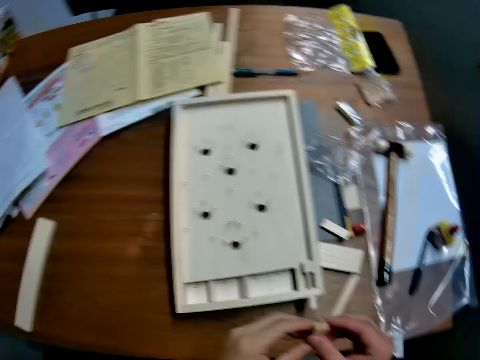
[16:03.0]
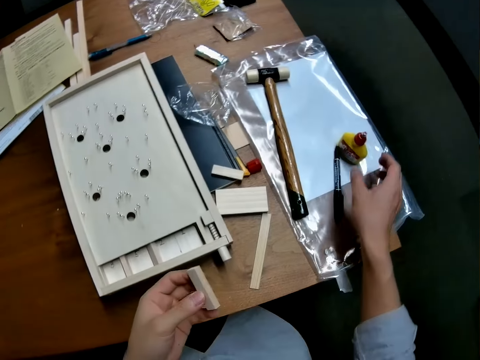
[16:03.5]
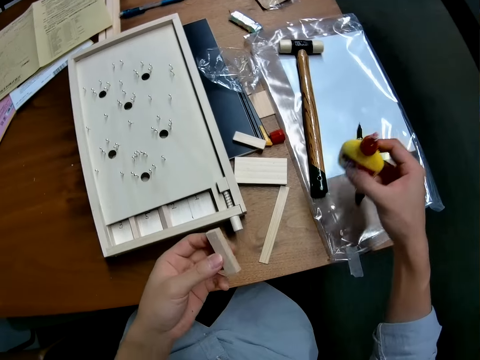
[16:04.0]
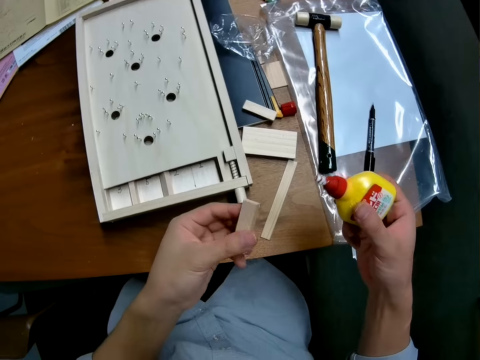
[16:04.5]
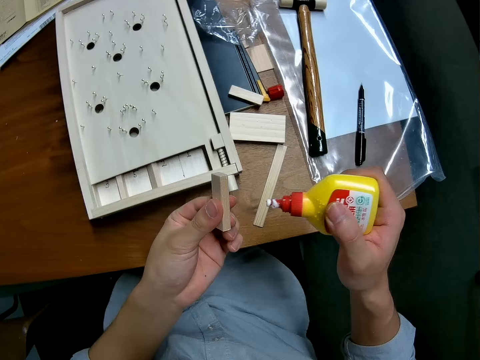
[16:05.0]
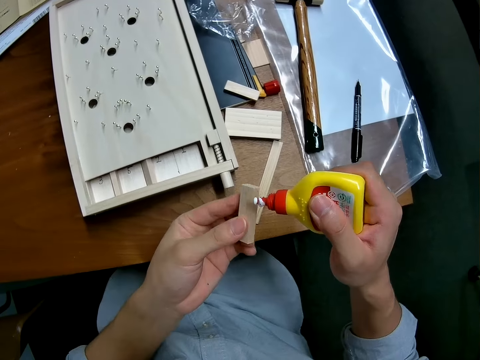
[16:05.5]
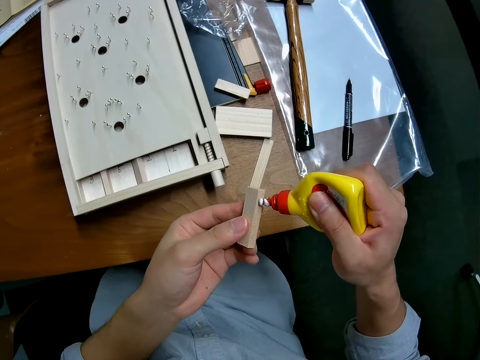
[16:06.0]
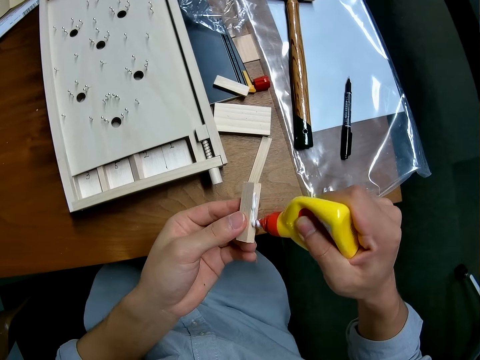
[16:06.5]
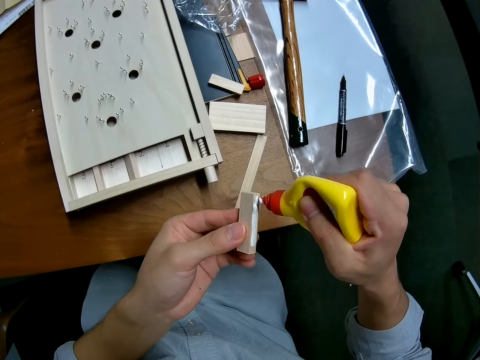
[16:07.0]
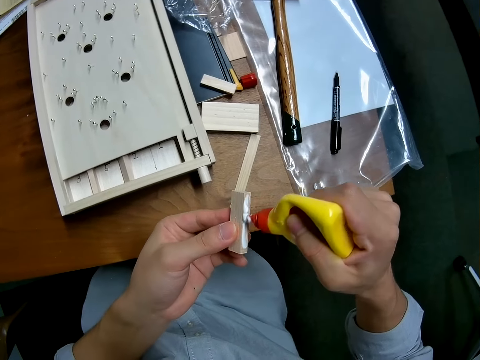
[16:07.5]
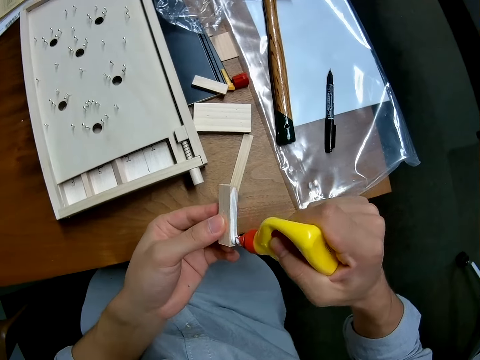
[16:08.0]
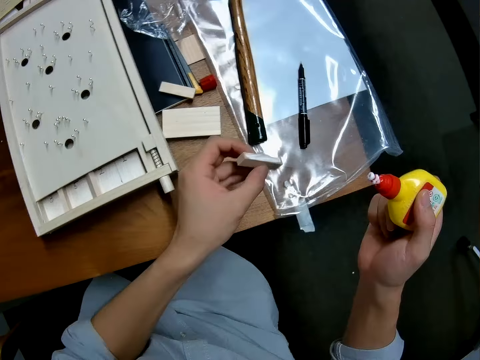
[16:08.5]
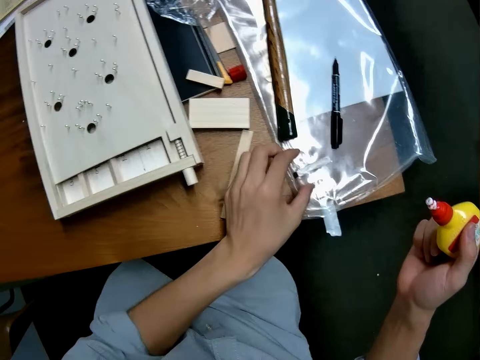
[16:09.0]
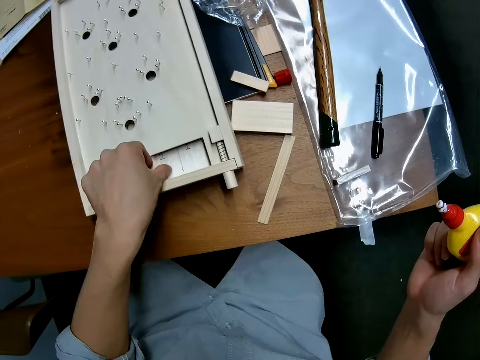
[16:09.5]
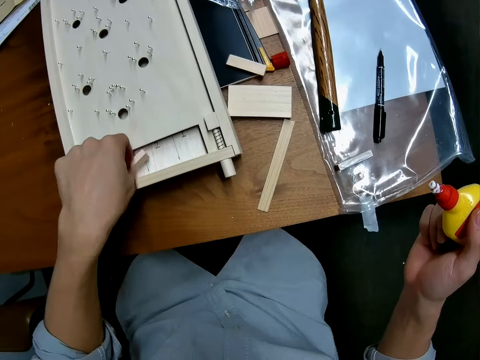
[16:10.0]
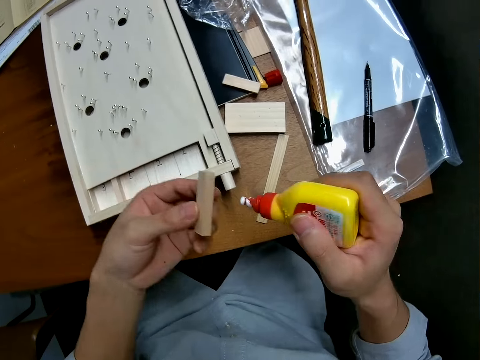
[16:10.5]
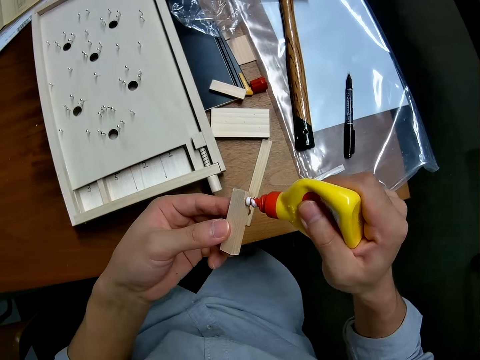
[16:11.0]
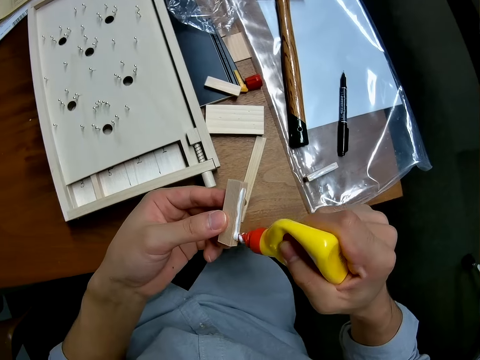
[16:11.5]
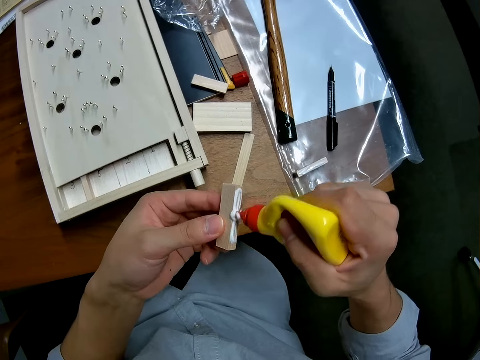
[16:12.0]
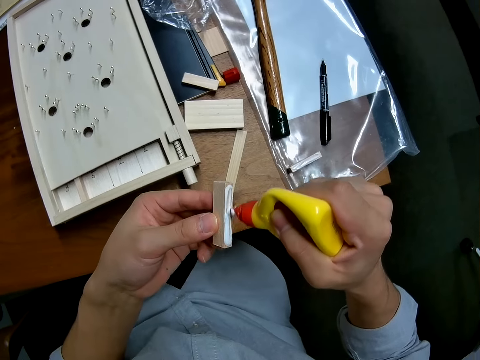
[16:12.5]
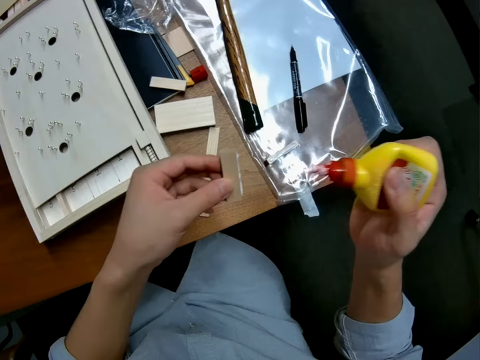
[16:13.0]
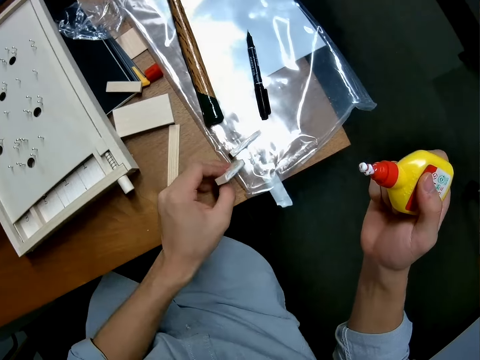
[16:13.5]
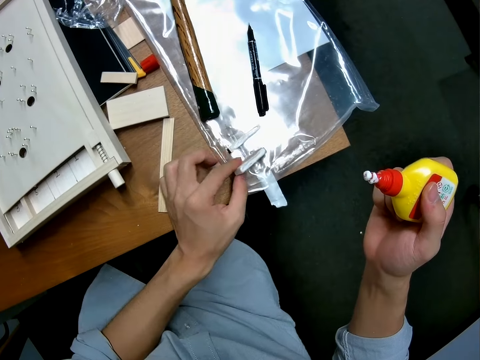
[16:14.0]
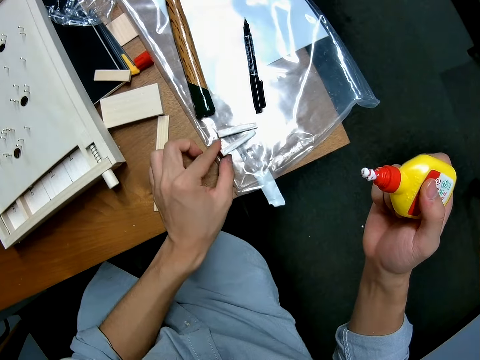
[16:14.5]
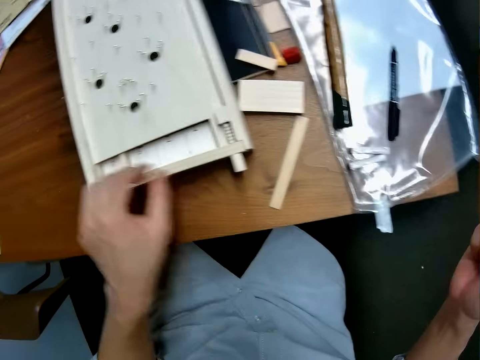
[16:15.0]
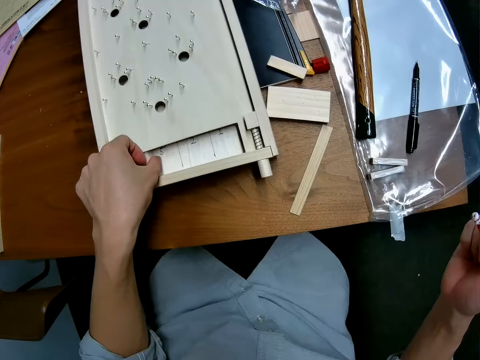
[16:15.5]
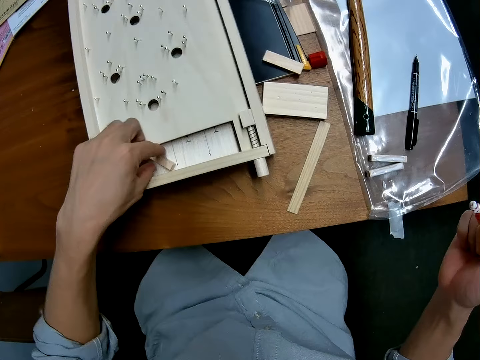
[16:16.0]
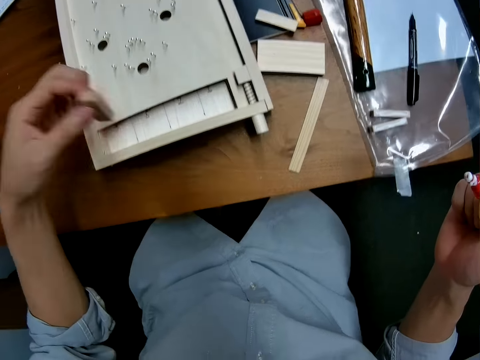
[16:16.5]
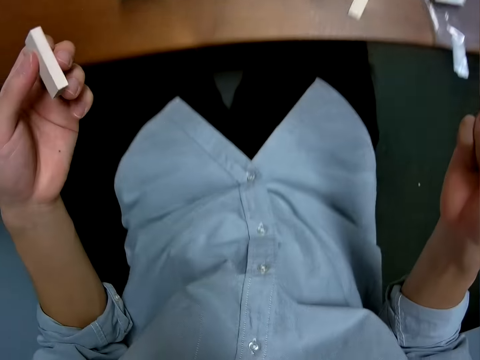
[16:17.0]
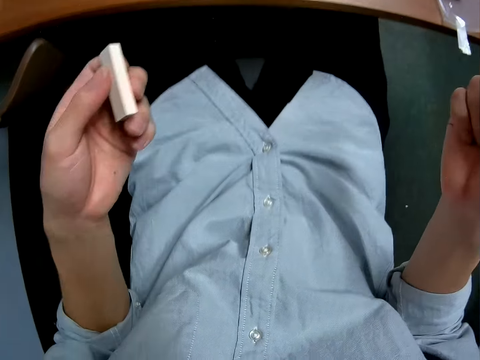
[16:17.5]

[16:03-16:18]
The camera wearer takes the glue container from the table. They apply glue to the side of one tiny piece of wood and drop the wood on the table. They pick a tiny wood from inside the craft, apply glue to the side of one tiny piece of wood, and drop the wood on the table. They pick another tiny wood from inside the craft.

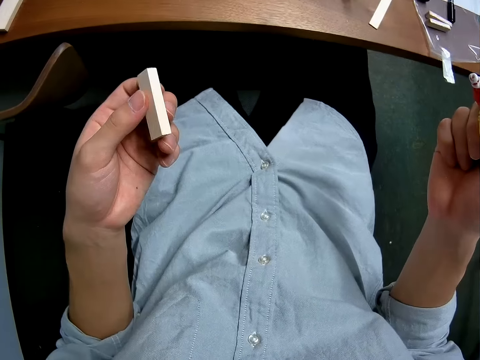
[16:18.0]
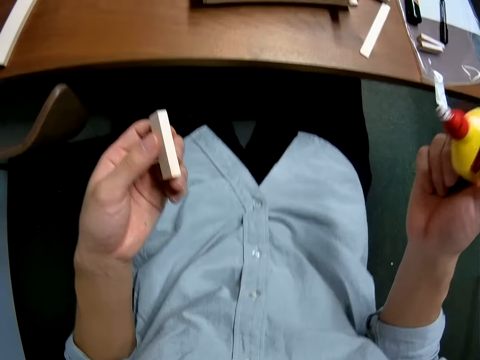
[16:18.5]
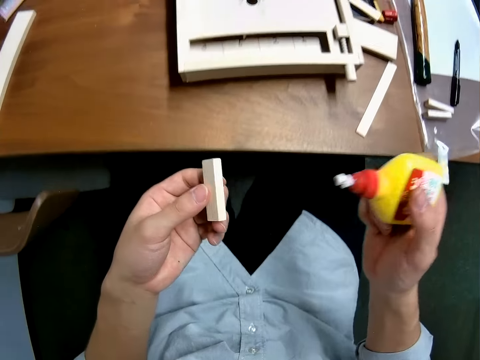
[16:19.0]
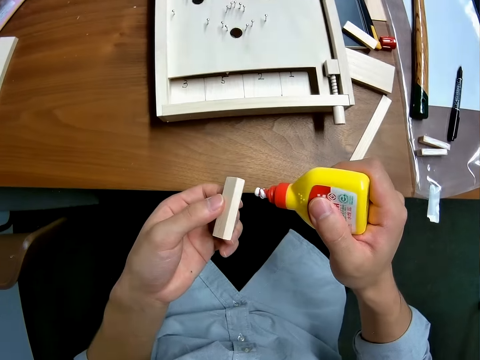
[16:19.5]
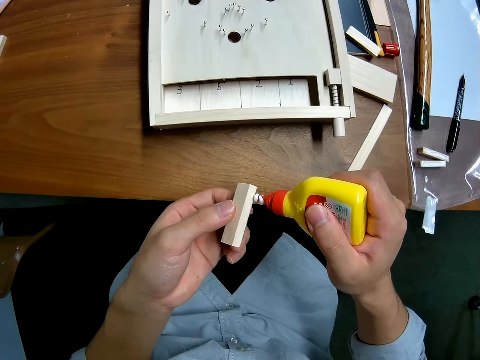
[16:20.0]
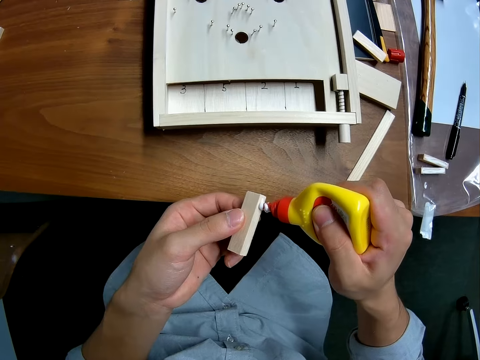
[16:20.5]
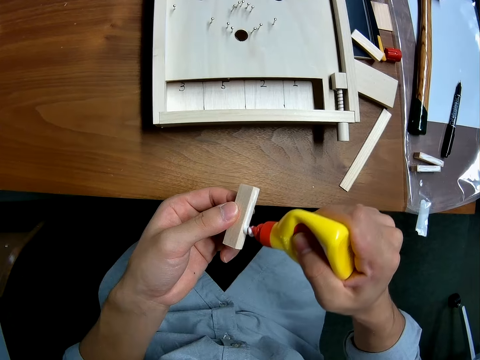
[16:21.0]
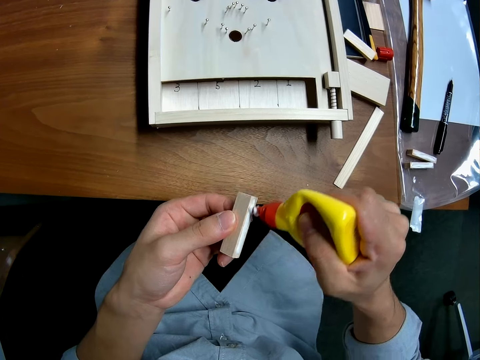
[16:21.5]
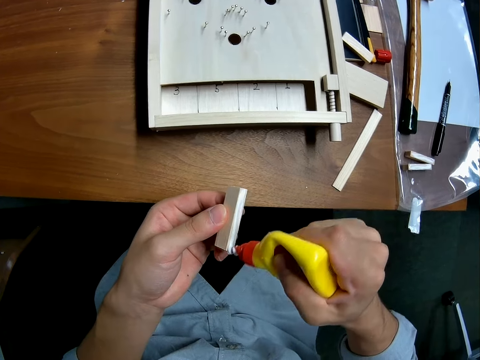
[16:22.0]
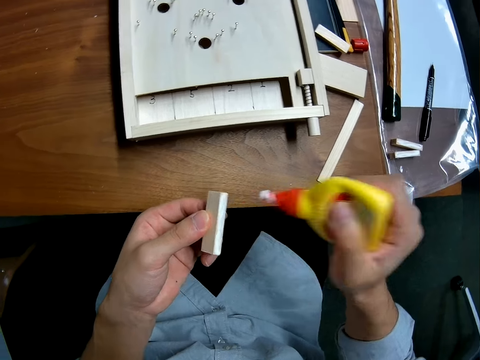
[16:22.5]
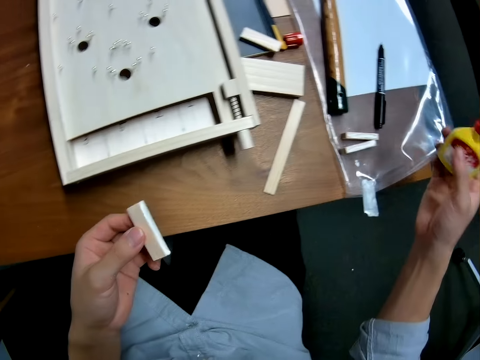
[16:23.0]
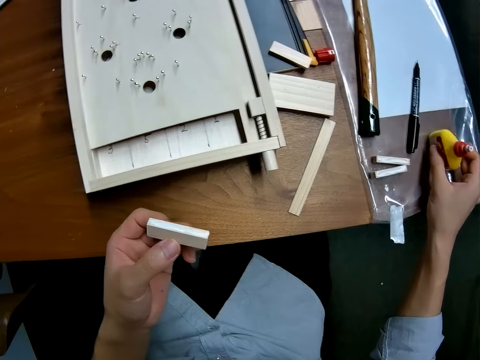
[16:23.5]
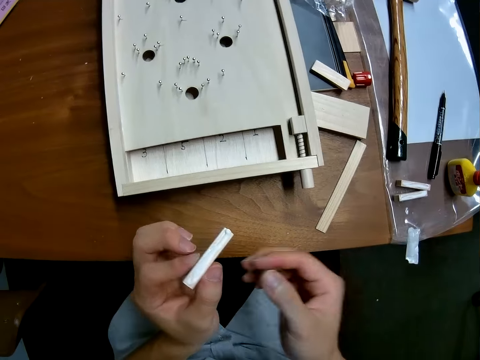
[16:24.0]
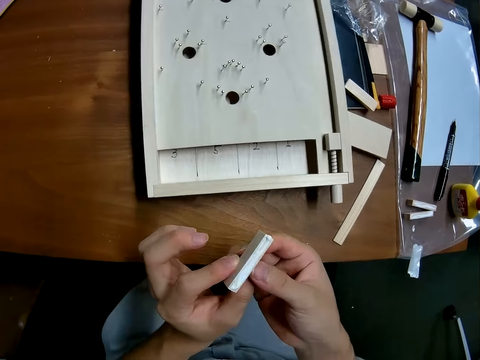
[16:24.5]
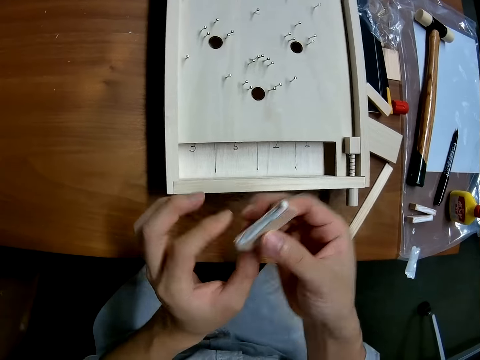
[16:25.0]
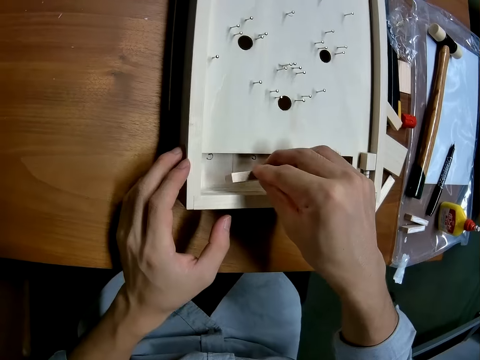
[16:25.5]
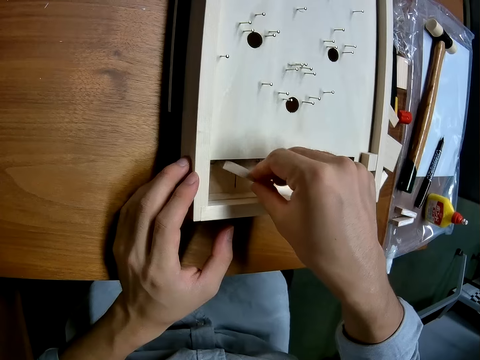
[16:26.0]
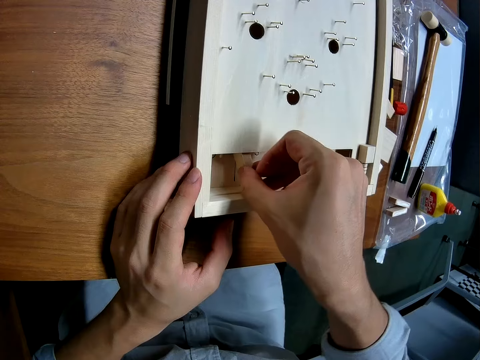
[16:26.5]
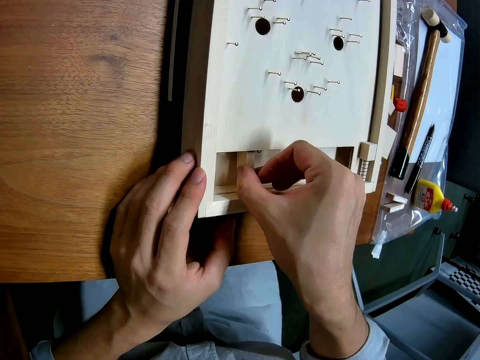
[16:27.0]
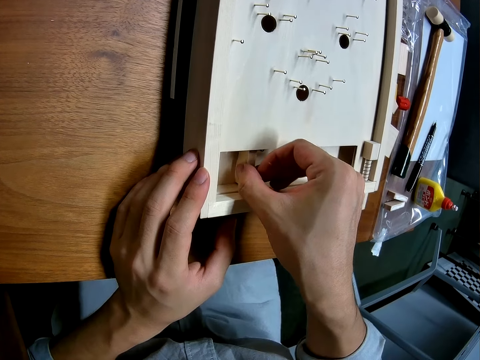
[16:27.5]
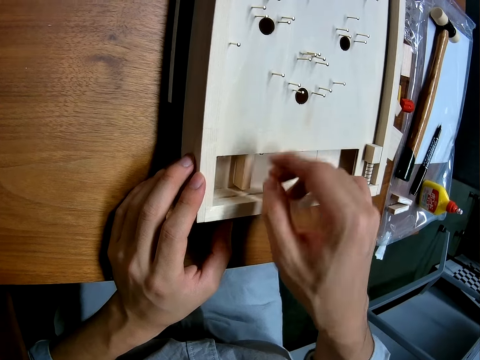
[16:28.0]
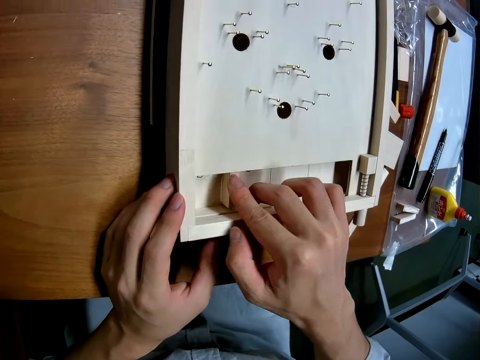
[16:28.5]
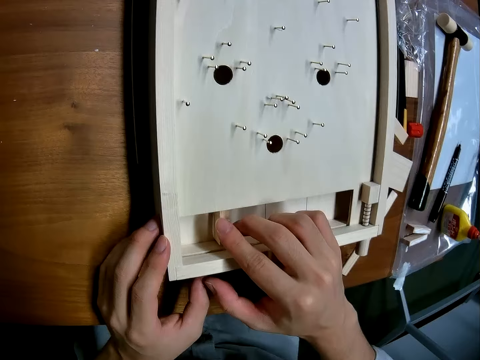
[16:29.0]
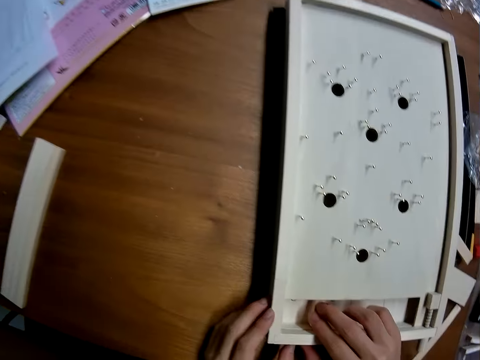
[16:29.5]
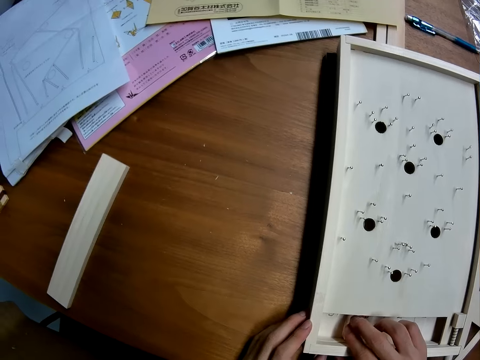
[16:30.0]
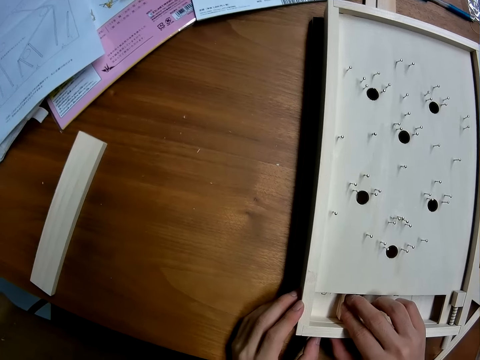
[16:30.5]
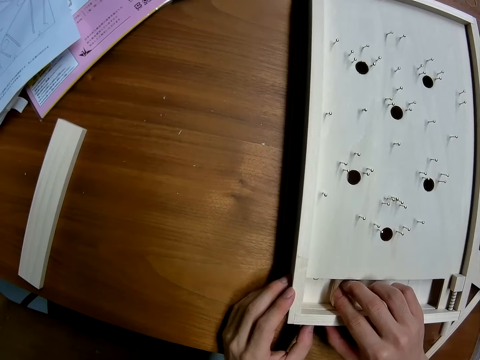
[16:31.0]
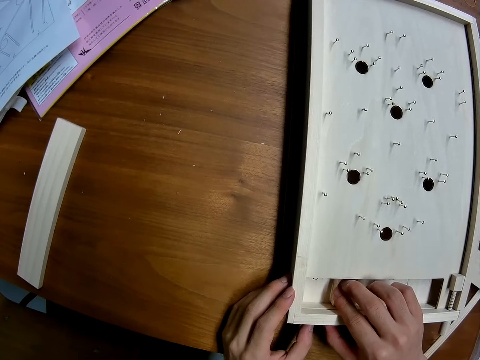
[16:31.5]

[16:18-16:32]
The camera wearer applies glue to the side of one tiny piece of wood. He drops the glue container on the table. He collects the tiny piece of wood from his left hand with his right hand. He fixes the glued piece of wood inside the craft.
